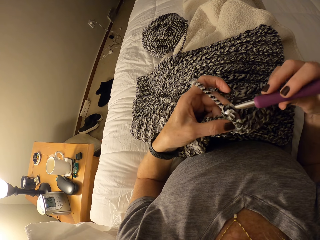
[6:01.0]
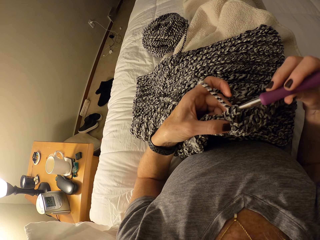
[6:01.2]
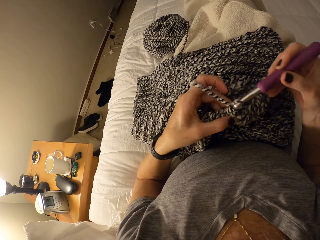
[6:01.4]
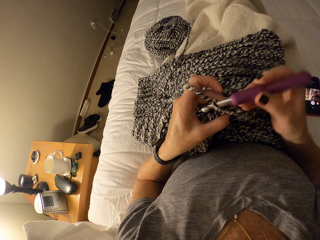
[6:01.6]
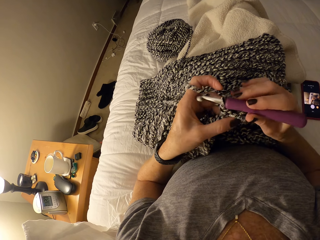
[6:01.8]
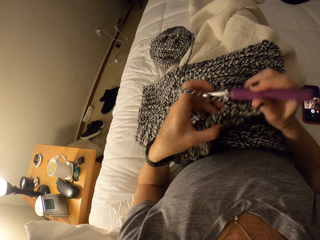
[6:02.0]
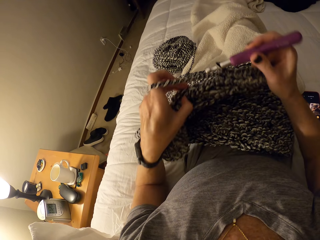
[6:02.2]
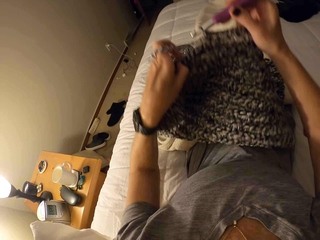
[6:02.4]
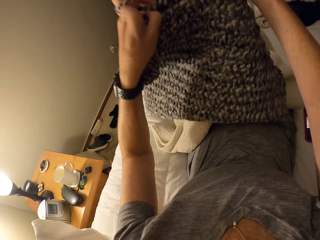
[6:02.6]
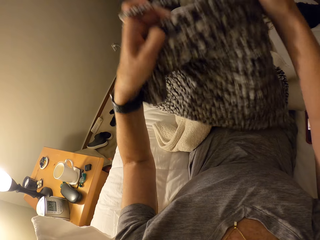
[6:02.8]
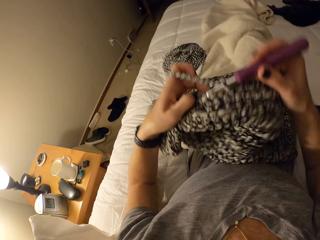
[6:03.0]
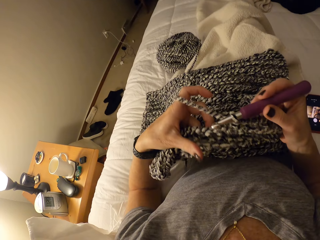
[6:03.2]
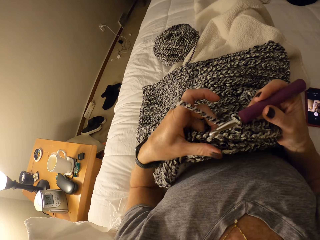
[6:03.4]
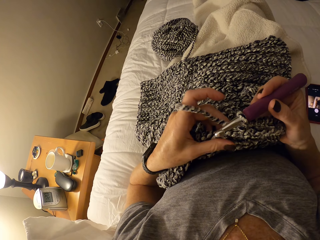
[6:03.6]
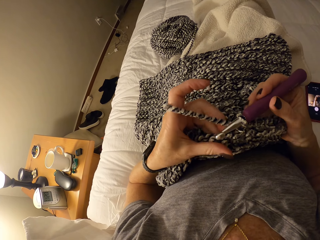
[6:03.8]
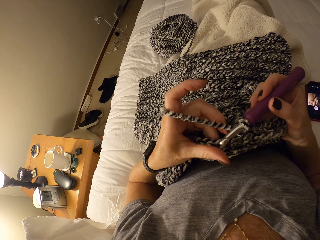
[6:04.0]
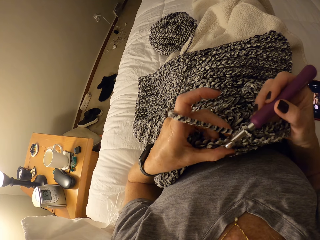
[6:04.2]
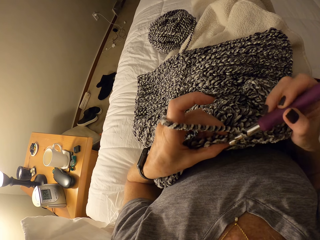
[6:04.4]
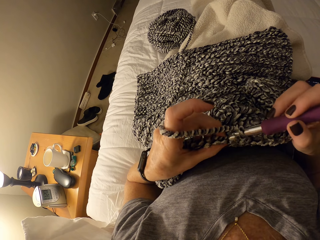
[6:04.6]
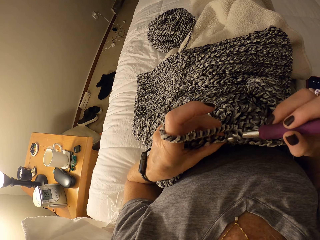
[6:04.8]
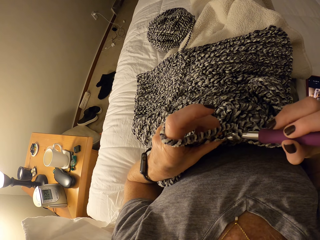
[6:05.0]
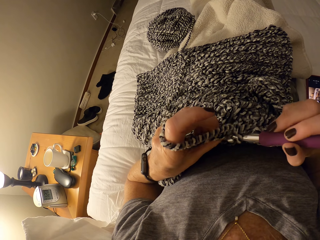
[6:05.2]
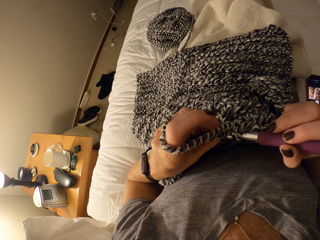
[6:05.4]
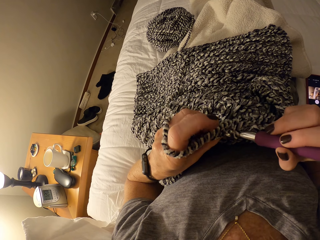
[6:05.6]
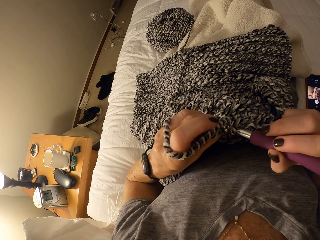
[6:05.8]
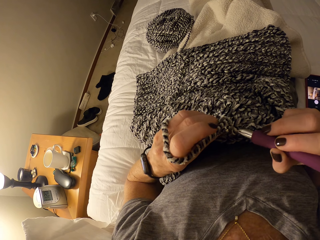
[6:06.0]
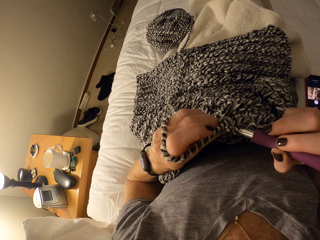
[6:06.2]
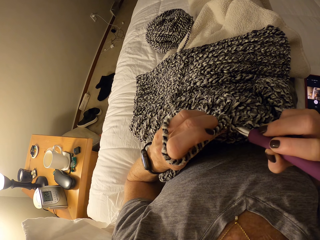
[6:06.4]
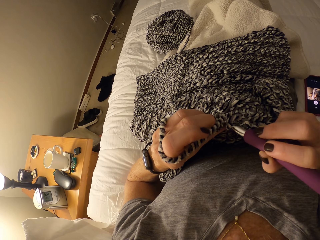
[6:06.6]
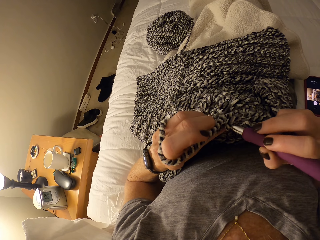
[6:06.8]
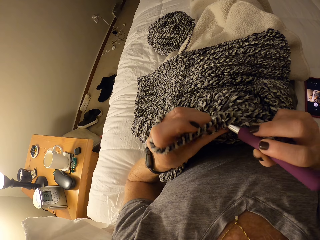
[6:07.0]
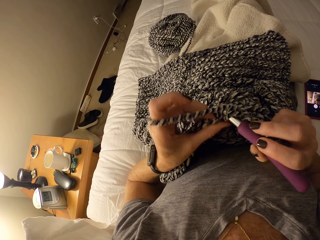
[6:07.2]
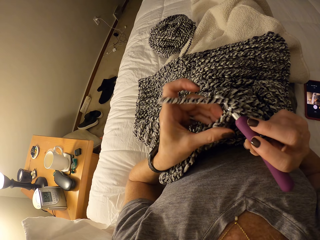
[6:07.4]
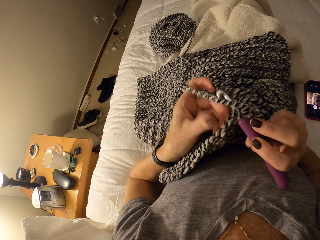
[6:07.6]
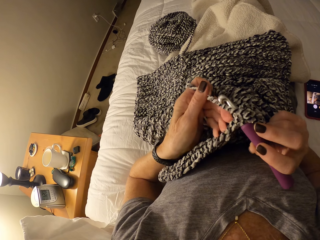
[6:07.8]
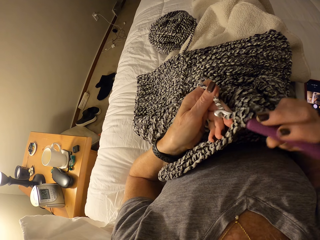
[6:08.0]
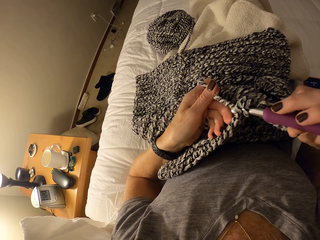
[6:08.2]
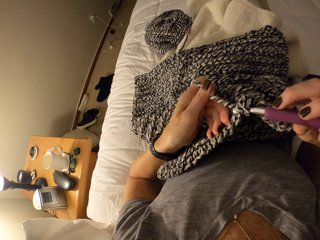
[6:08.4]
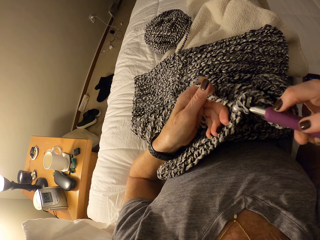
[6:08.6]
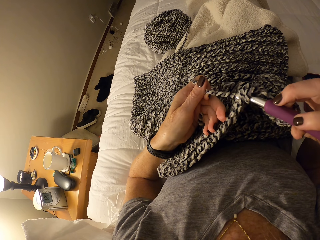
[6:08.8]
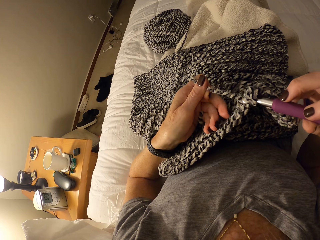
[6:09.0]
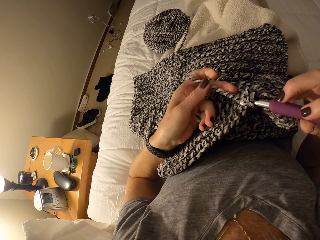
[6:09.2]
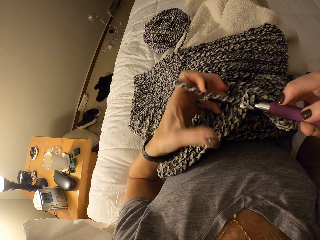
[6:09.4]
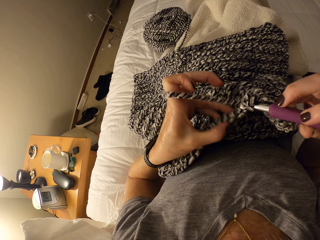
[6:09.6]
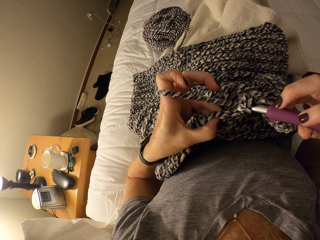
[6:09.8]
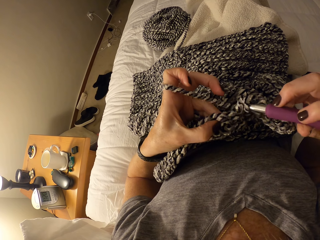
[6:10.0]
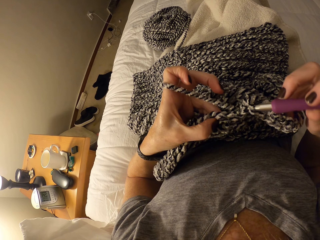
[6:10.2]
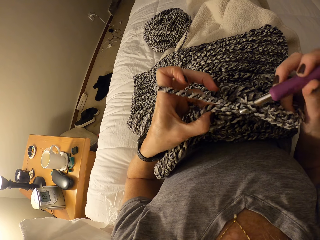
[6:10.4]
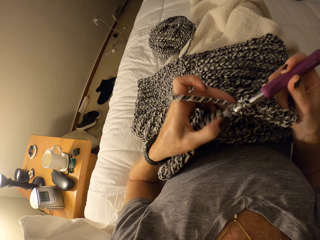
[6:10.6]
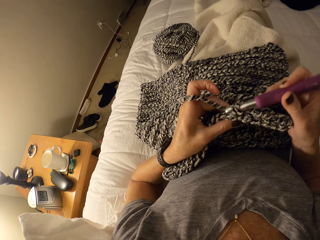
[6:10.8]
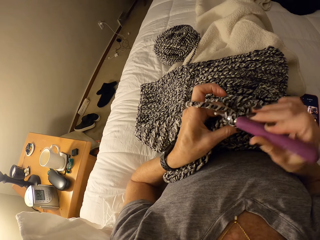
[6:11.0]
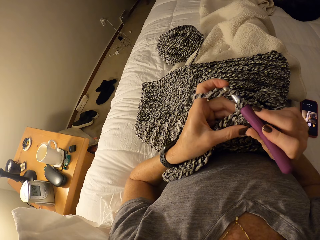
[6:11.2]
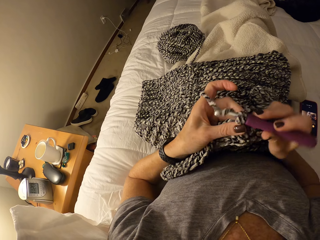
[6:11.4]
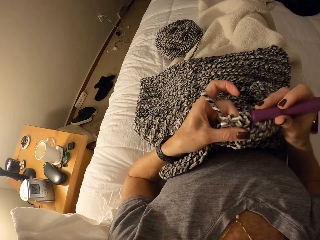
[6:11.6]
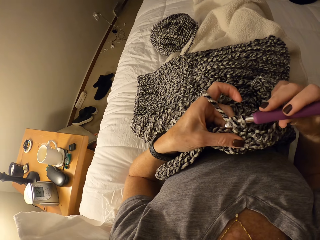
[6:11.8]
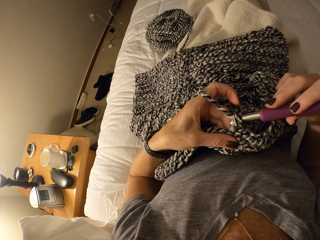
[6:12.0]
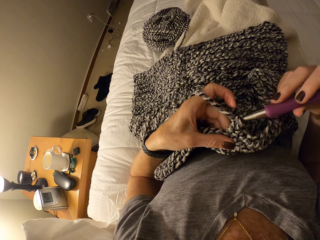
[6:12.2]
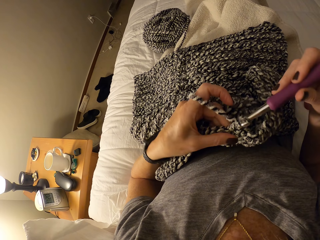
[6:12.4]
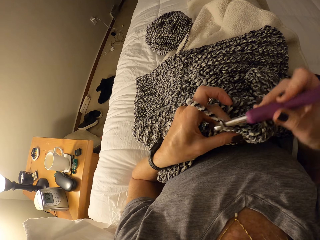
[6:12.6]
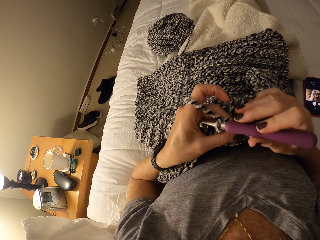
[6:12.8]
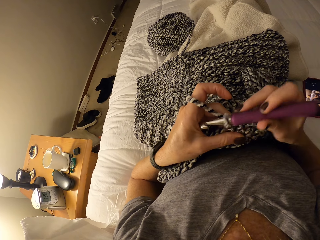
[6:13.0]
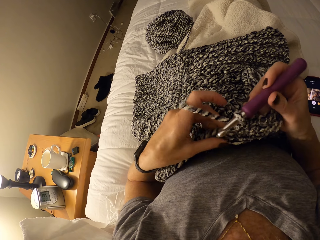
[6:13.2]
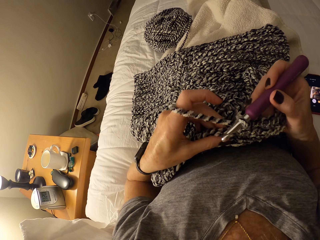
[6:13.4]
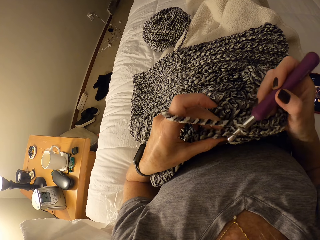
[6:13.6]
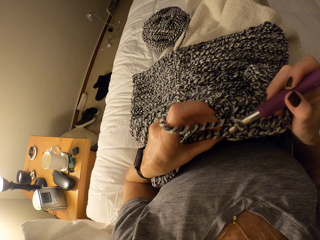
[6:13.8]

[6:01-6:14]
The camera wearer adjusts the crochet on her lap with her two hands. She continues crocheting the cotton yarn with the crochet hook. She crochets using the crochet hook and aligns the yarn with the left hand.

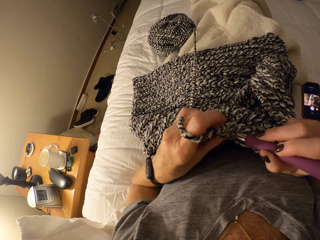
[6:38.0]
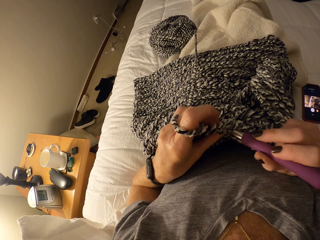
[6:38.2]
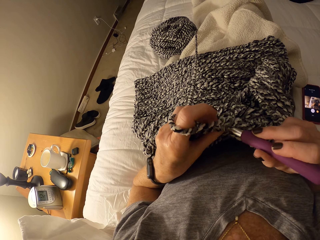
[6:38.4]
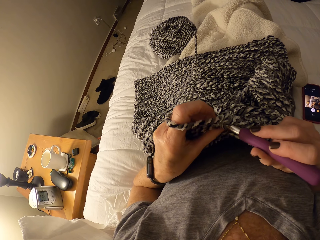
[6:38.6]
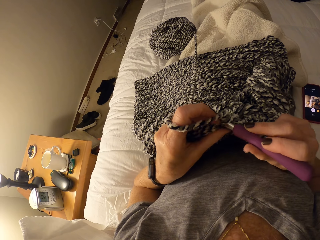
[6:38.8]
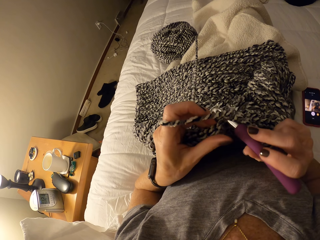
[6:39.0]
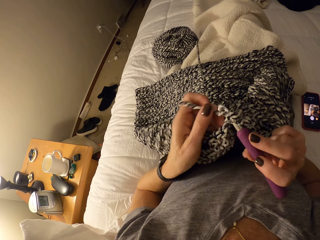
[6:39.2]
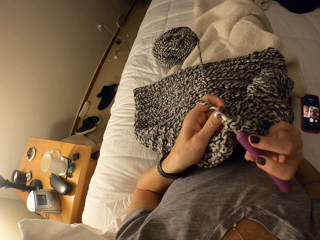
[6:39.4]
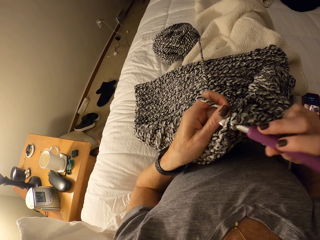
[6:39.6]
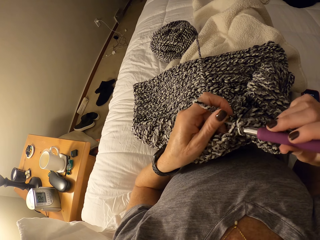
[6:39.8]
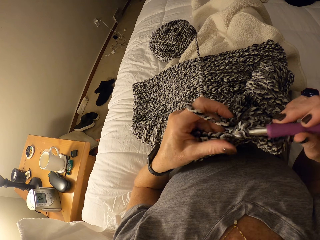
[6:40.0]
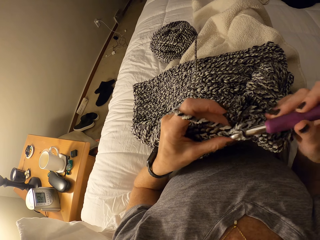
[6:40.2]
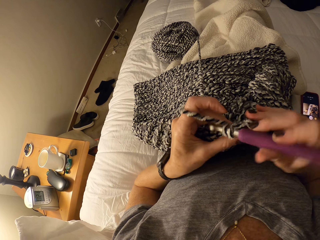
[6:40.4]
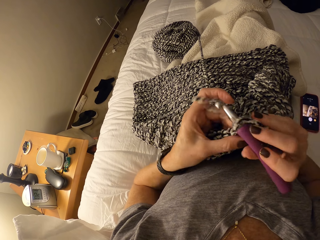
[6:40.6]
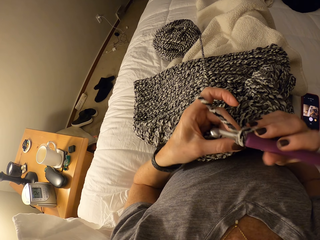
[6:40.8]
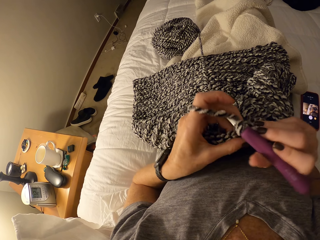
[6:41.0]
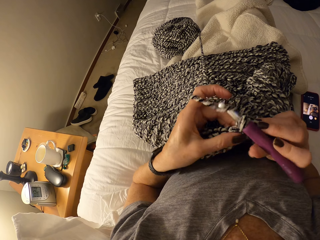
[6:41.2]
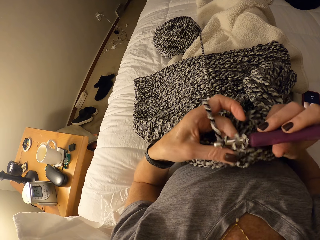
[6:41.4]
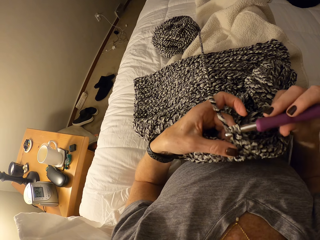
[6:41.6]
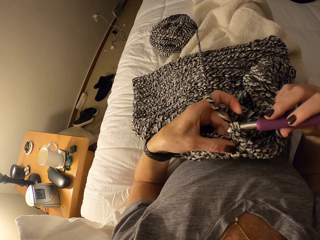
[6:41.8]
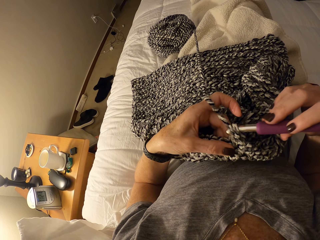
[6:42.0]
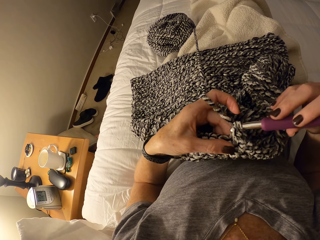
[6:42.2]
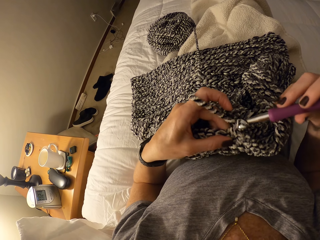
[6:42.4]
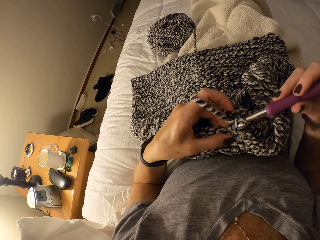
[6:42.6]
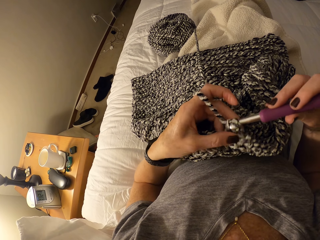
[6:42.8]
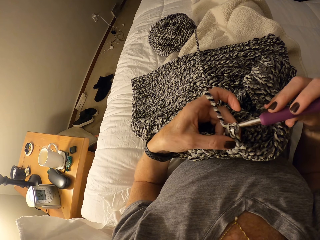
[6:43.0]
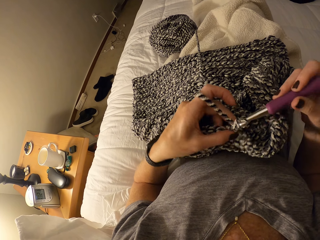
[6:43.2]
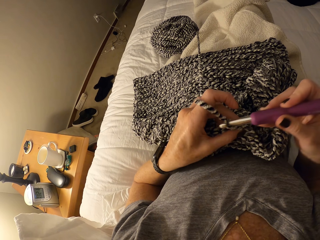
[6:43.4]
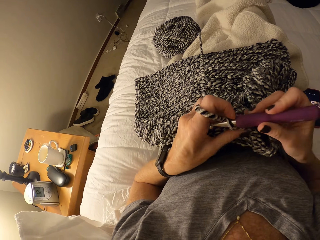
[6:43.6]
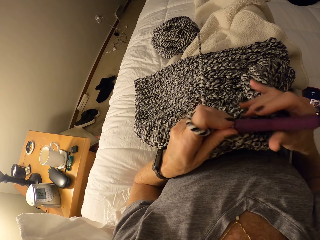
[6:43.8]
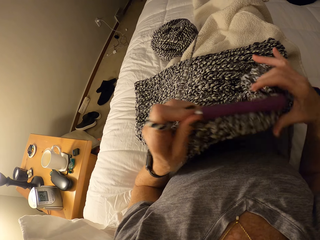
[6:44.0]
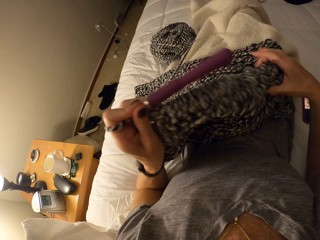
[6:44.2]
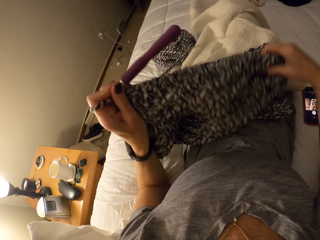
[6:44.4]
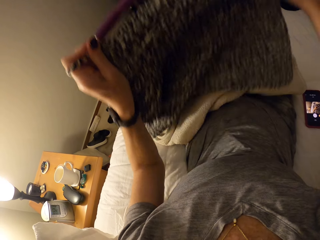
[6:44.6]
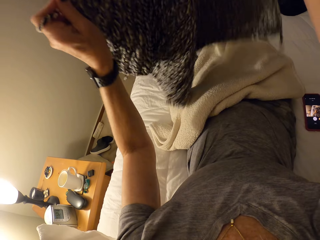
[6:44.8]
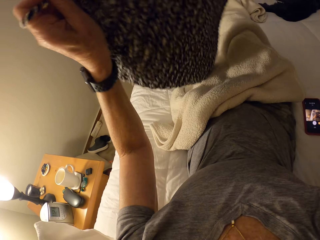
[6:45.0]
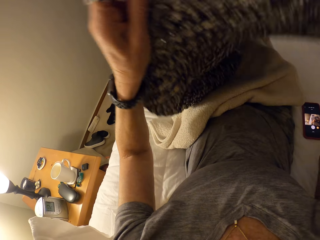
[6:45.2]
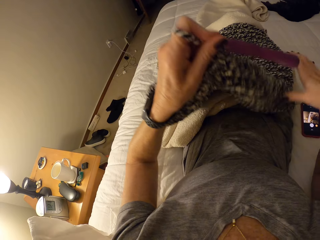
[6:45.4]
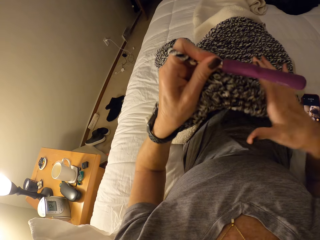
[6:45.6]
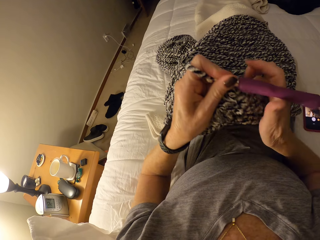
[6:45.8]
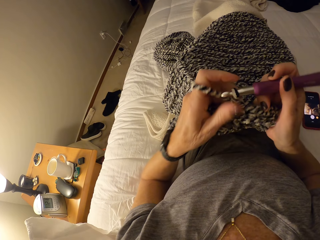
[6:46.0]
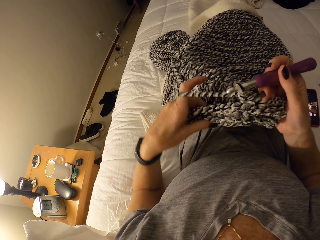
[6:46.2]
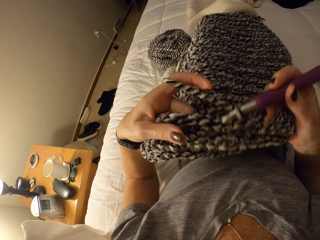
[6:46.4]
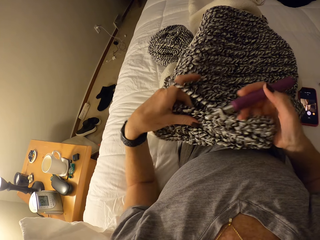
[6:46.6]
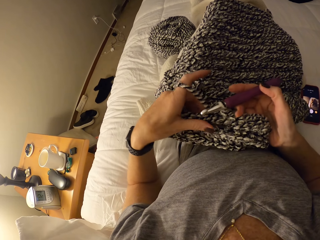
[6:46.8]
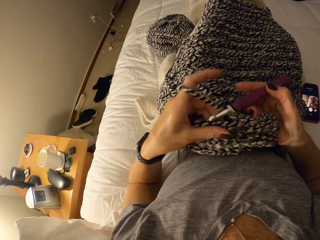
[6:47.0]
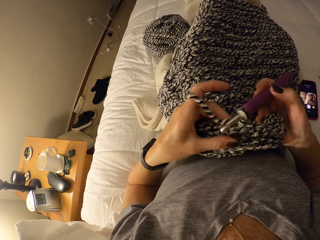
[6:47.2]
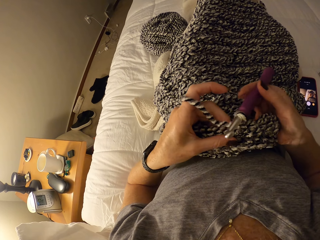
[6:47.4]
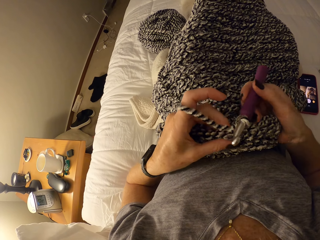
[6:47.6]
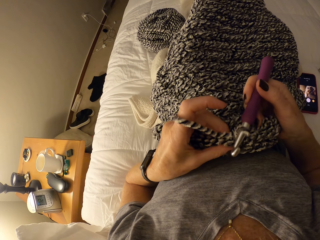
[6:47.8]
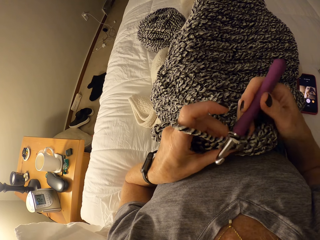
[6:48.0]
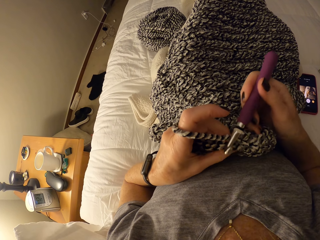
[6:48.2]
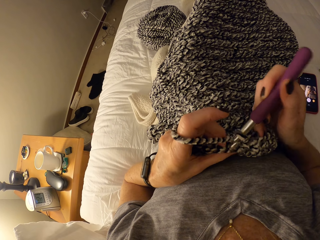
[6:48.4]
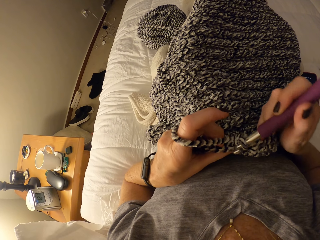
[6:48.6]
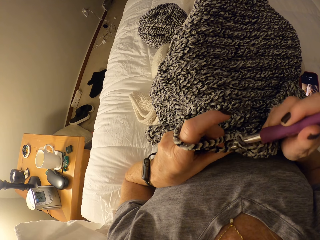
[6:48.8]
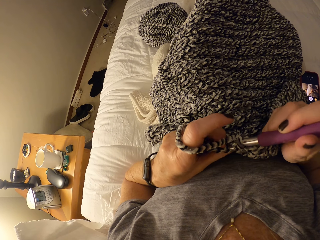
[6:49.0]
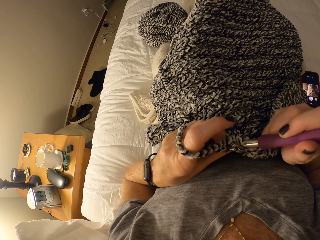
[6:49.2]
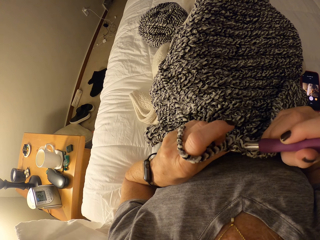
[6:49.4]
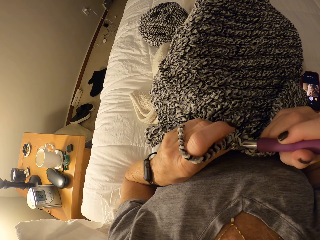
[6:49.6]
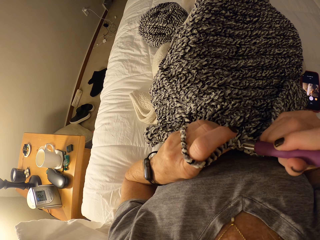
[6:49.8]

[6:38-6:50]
The camera wearer aligns the yarn with the left hand and crochets using the crochet hook. She passes the crochet hook on her right hand to her left hand. She adjusts the crochet on her lap with her two hands. She holds the crochet hook with her right hand. She adjusts the crochet on her lap with her two hands. She attempts crocheting the cotton yarn with the crochet hook. She forces the hook into a loop.
